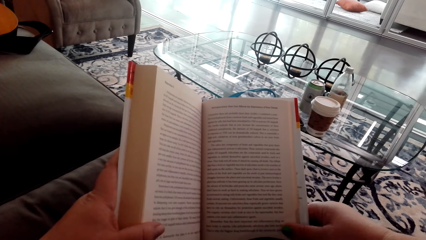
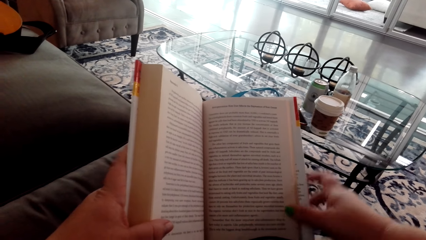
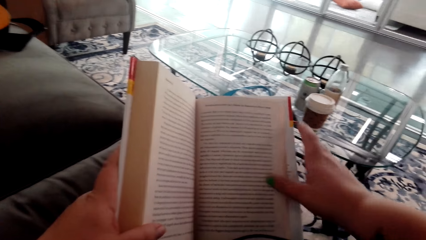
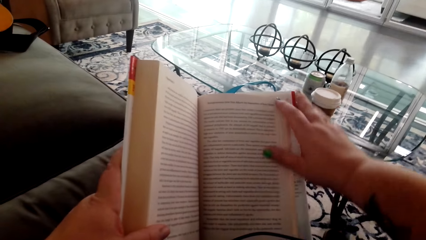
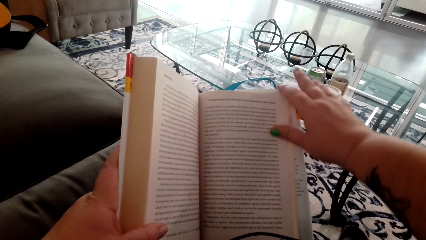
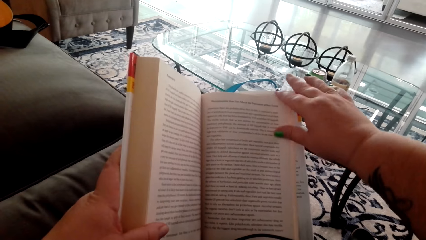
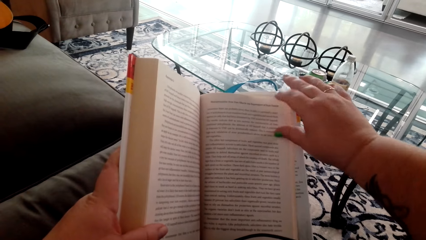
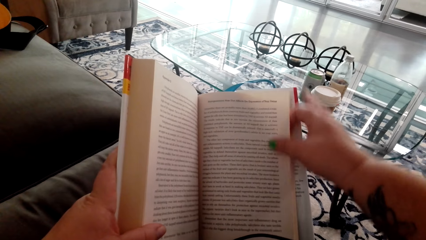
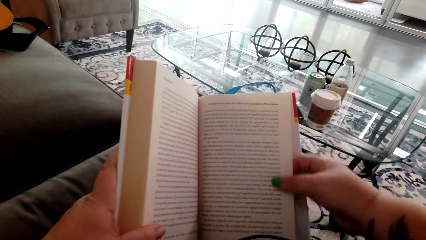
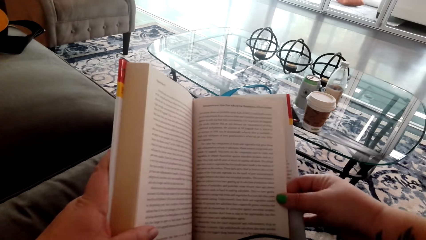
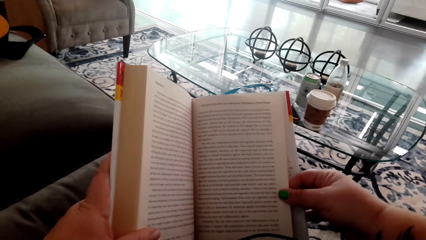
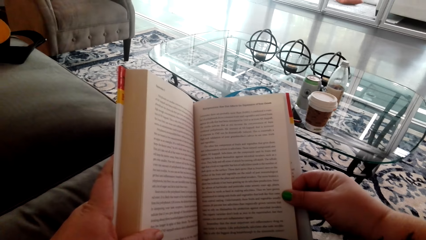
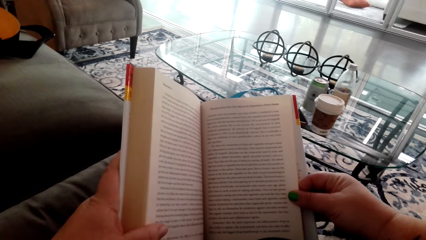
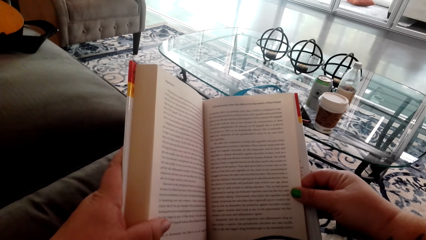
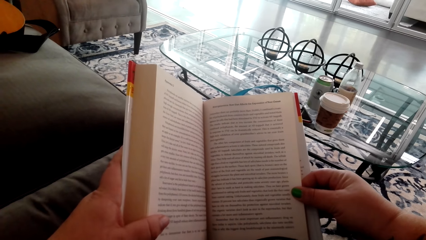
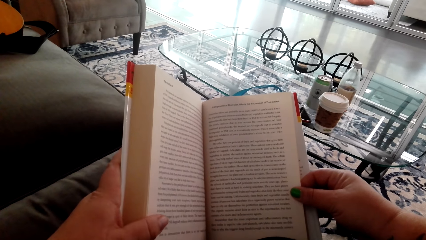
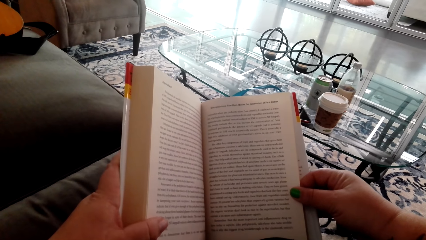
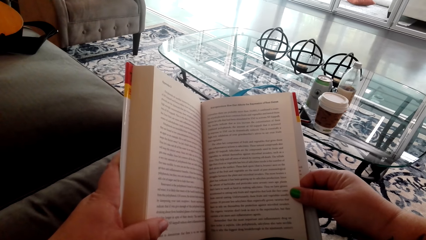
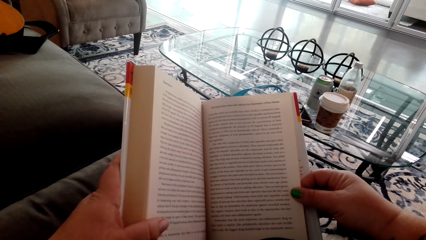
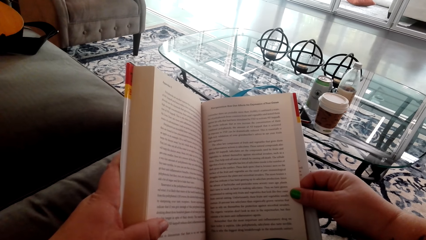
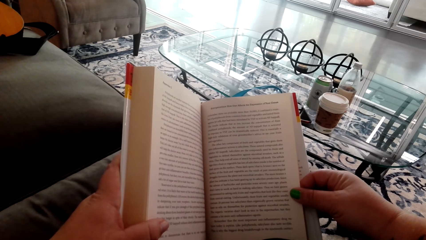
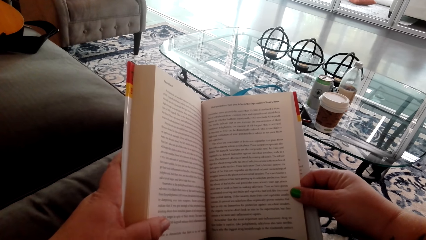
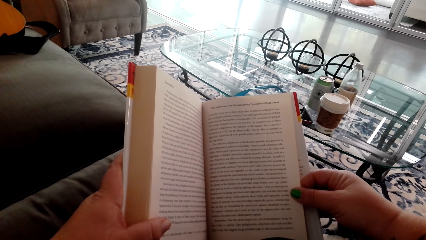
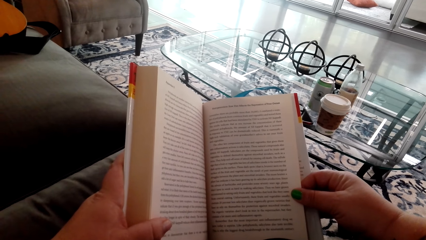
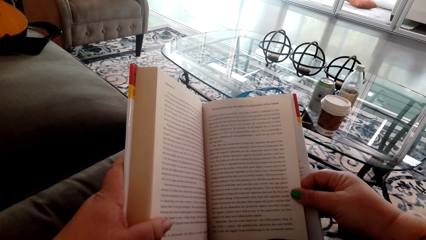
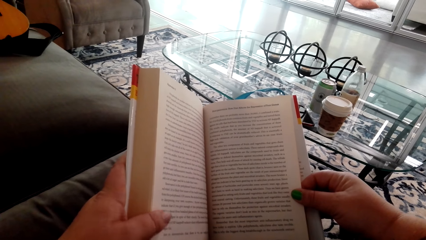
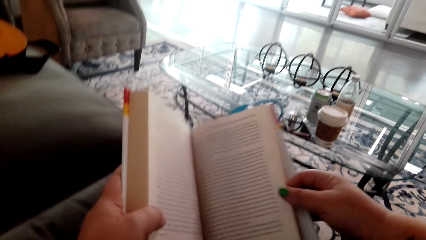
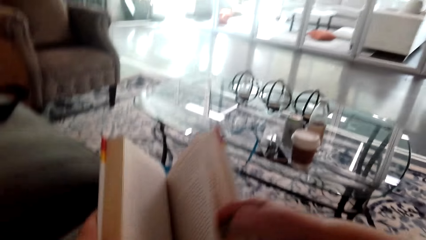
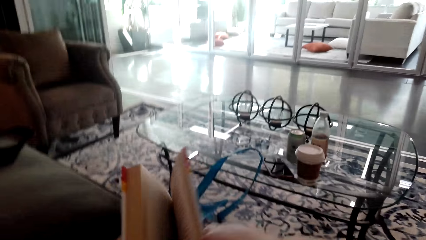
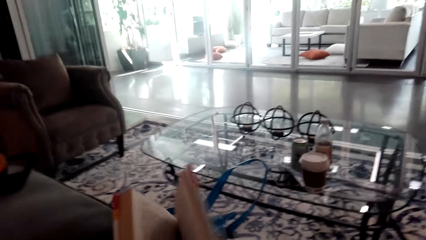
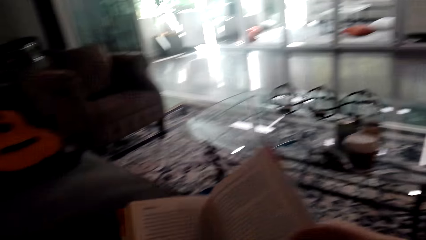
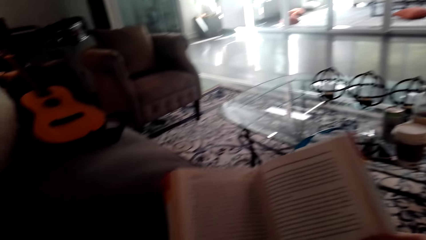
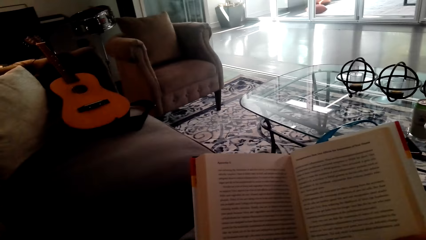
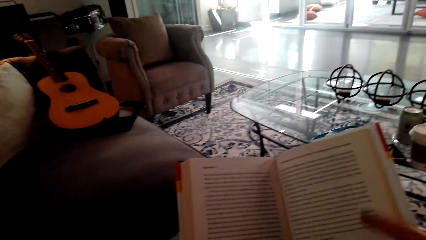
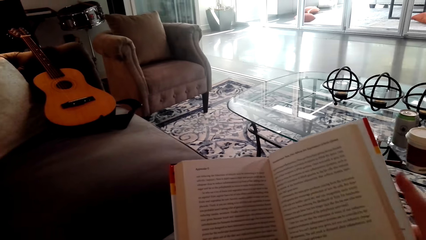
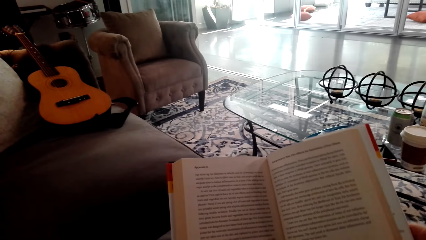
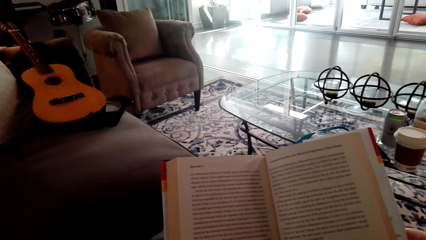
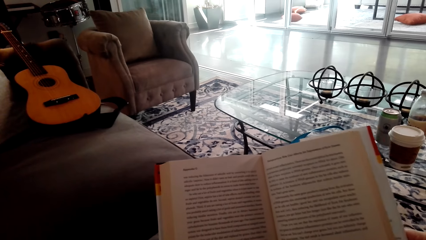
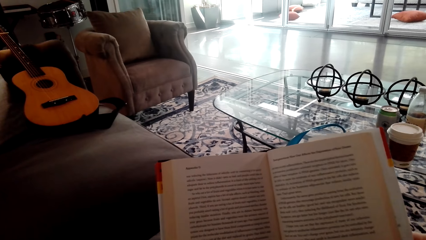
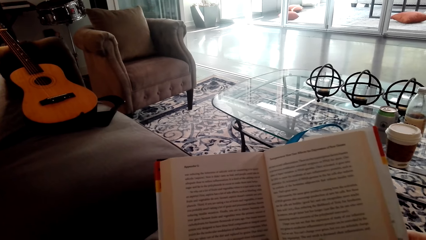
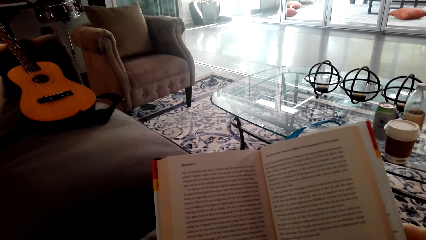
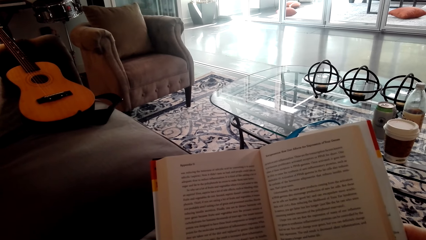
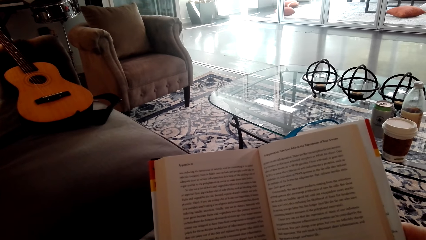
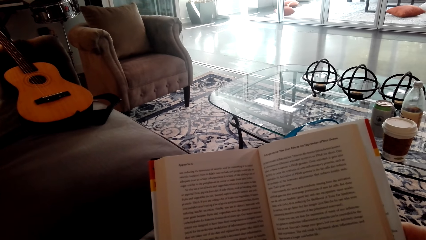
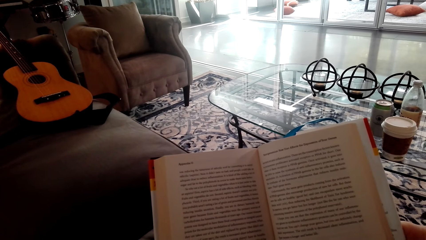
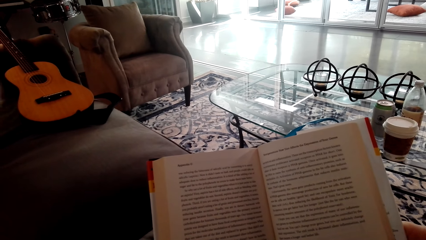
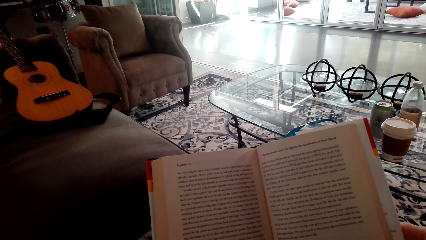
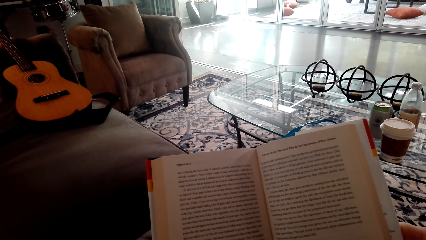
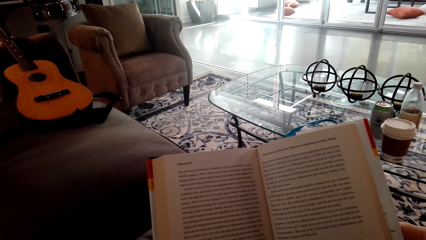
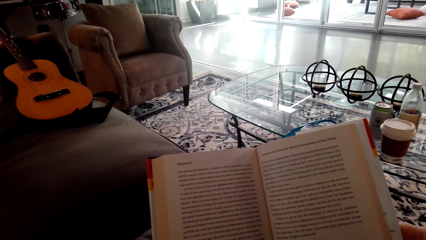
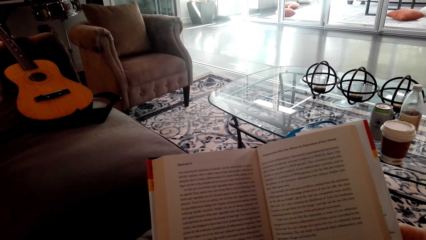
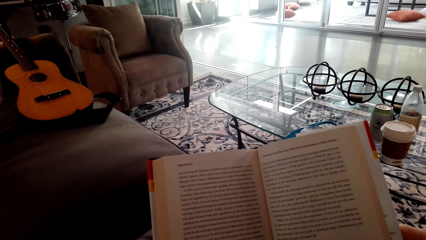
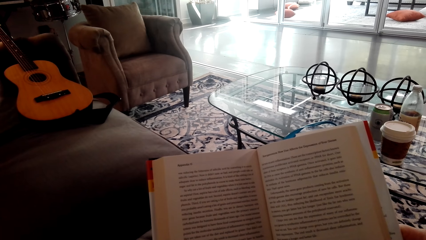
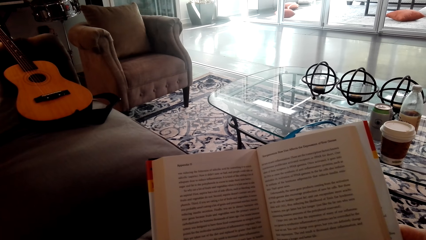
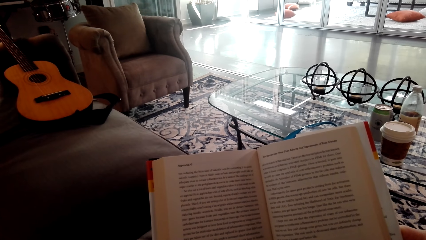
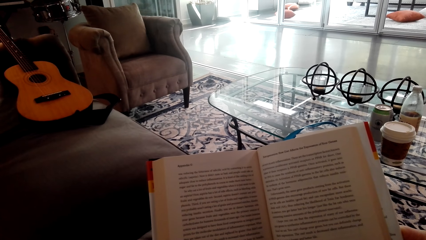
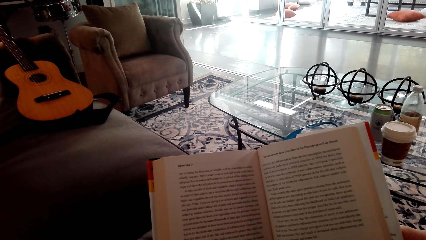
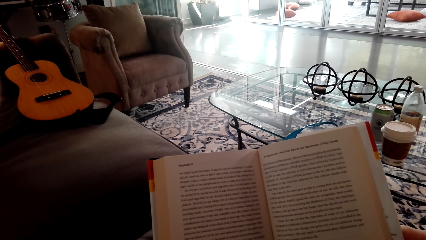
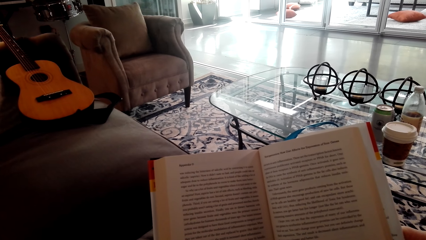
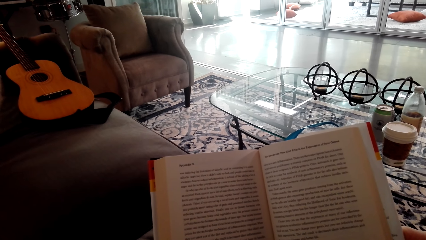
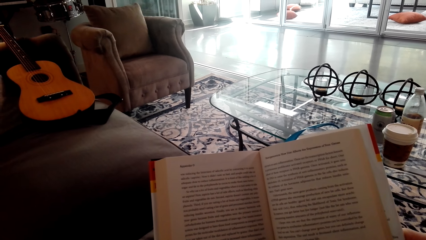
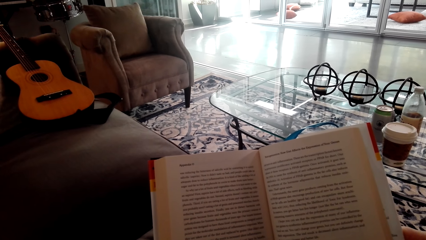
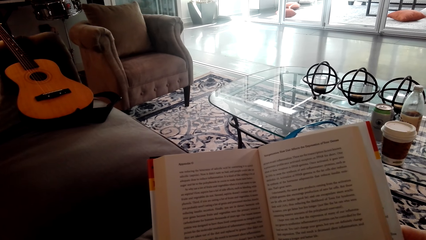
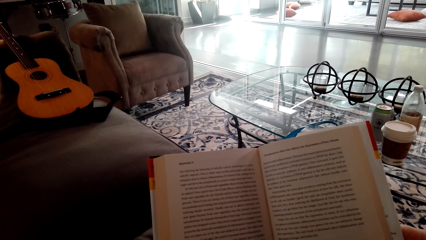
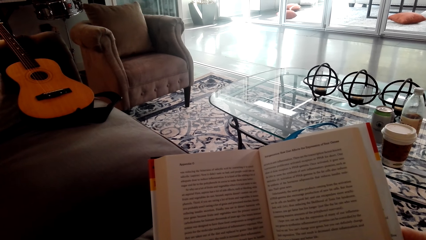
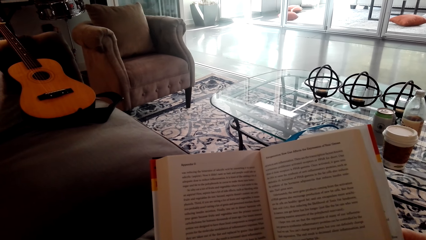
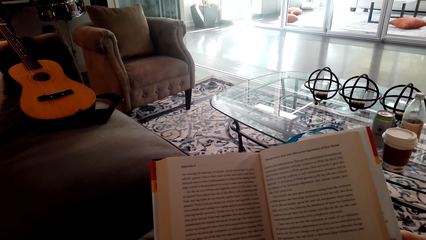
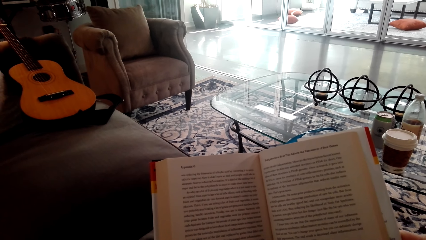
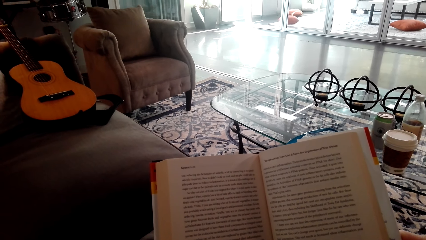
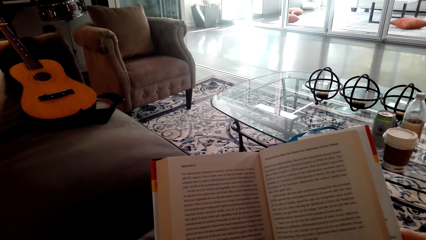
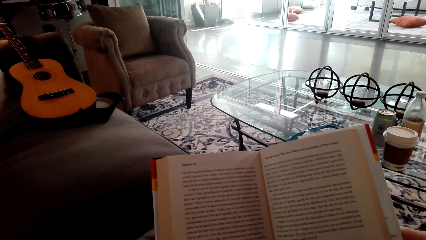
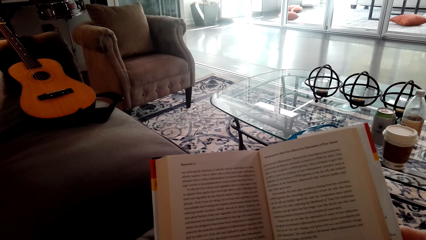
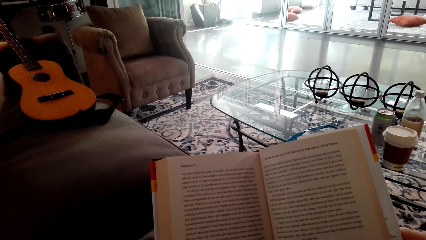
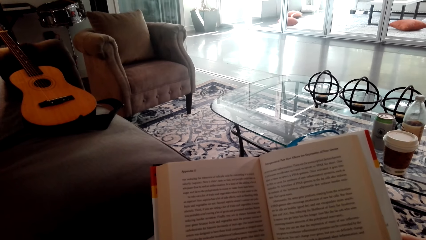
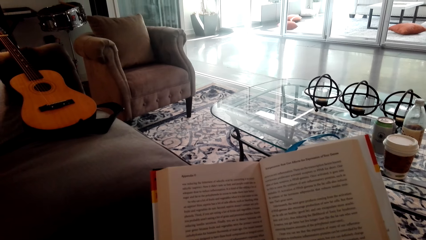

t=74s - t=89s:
The camera wearer touches the page. They read the book. They flip on another page. They read the book.
